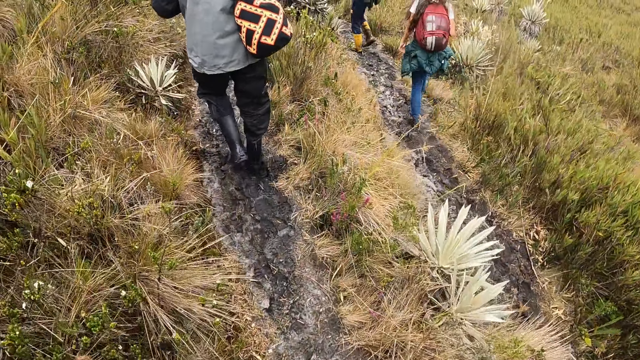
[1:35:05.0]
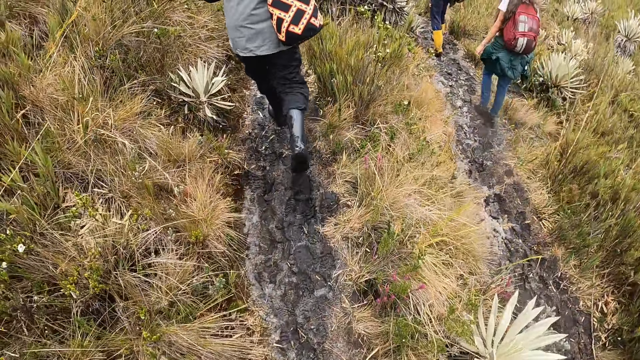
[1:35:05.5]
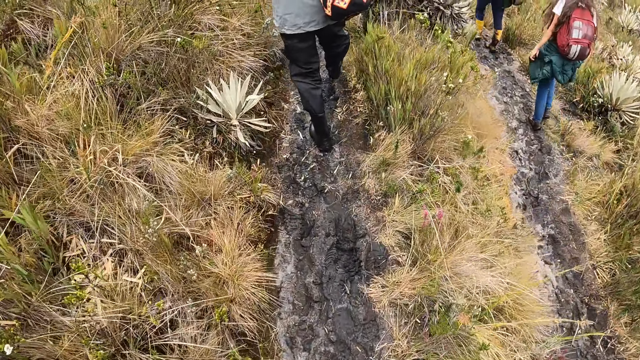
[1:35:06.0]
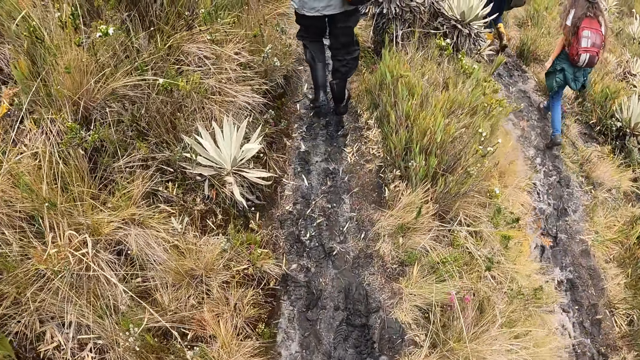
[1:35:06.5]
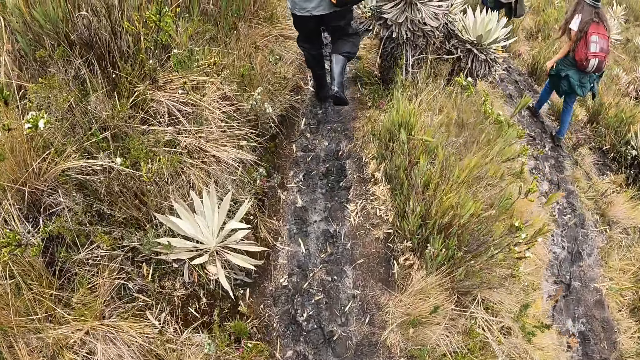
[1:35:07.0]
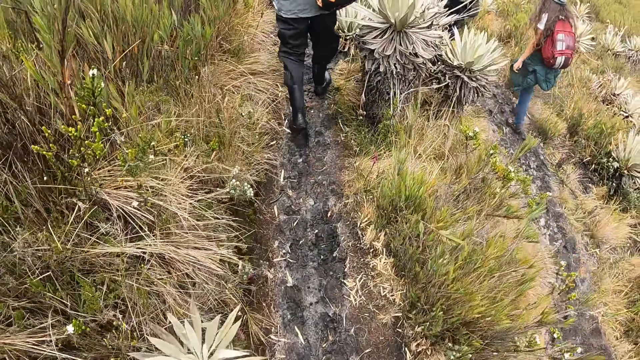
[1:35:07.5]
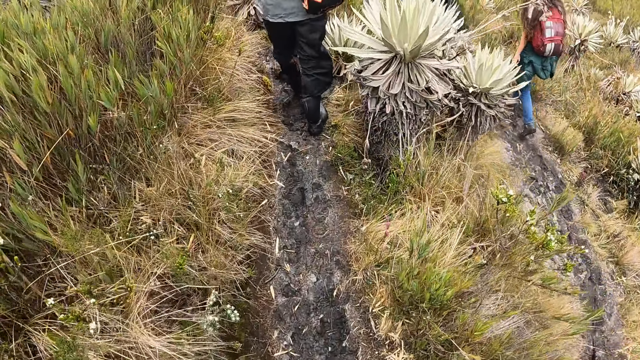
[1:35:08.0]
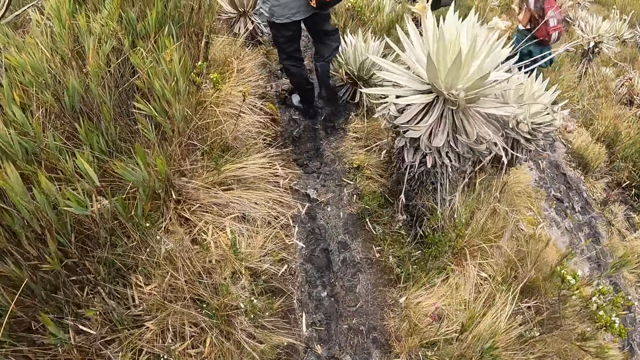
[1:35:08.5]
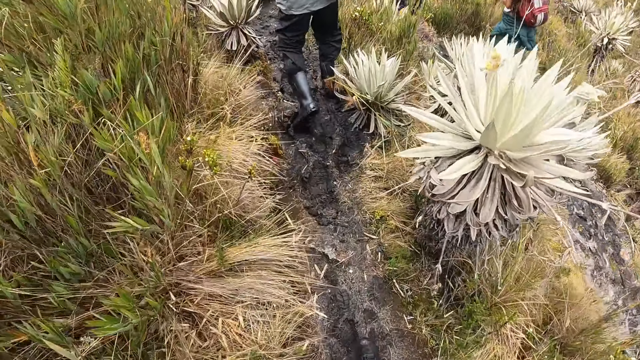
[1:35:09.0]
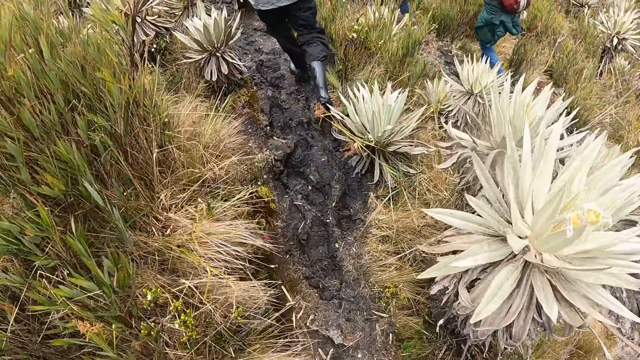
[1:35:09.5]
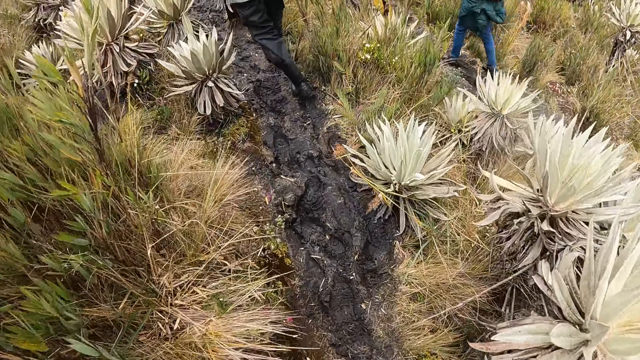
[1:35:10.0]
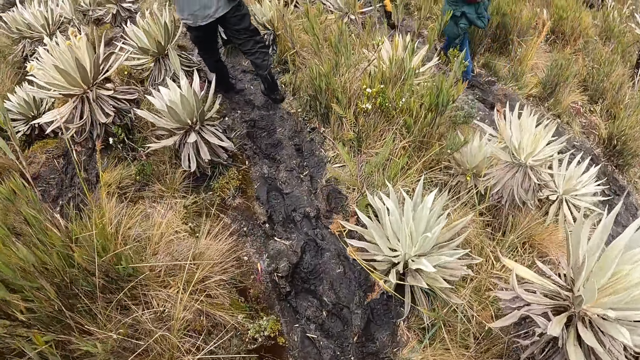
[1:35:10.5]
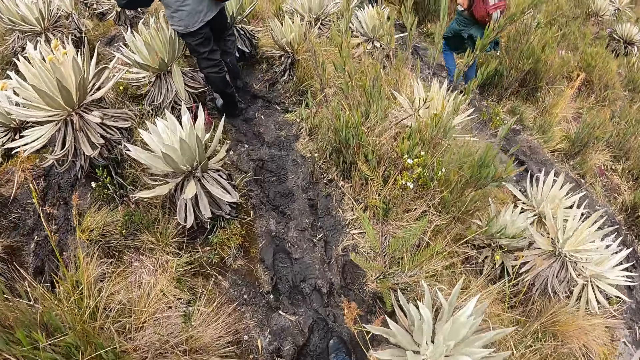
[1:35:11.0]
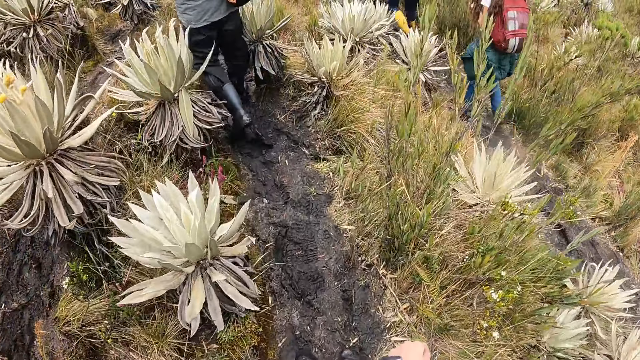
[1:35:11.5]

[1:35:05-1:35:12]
The camera wearer walks in the mud.

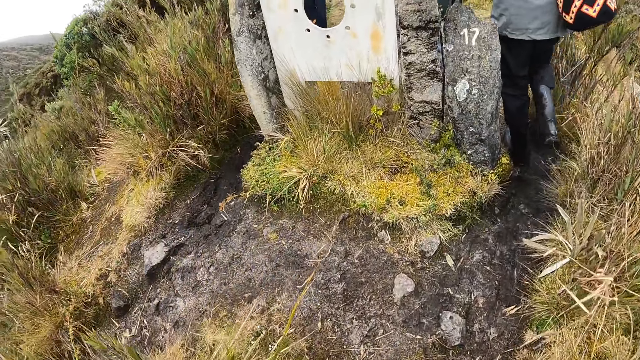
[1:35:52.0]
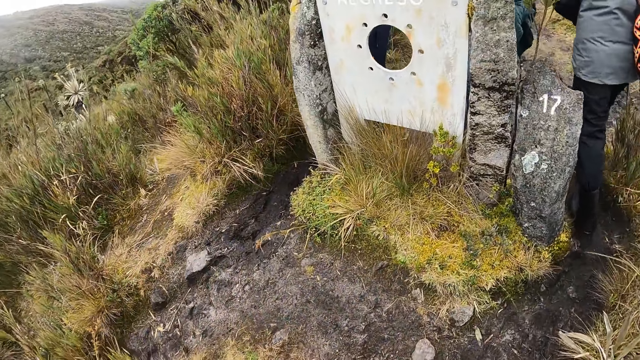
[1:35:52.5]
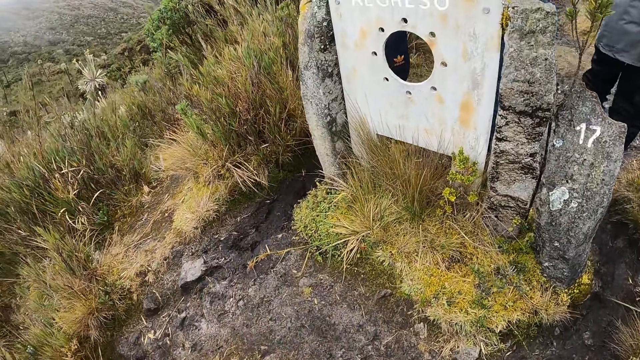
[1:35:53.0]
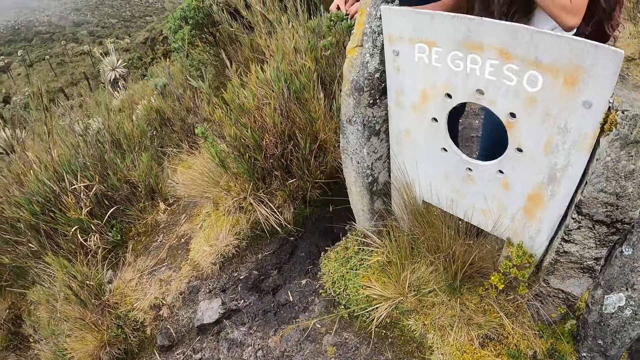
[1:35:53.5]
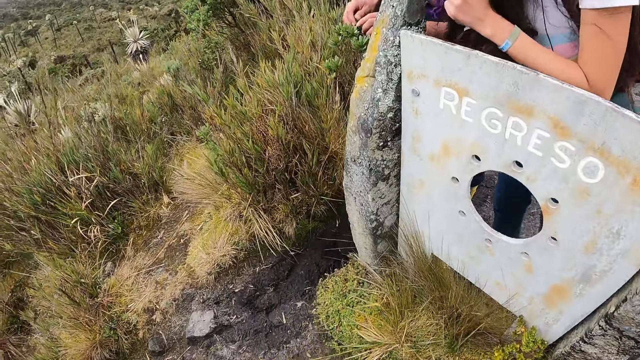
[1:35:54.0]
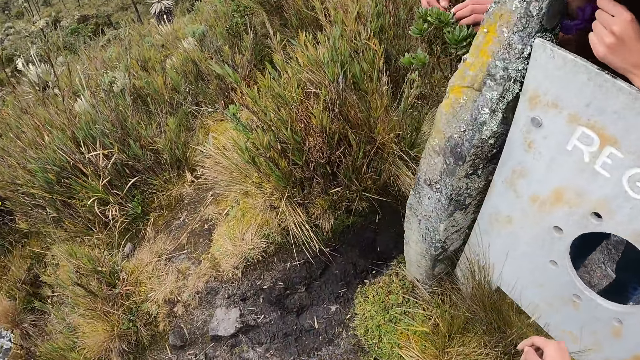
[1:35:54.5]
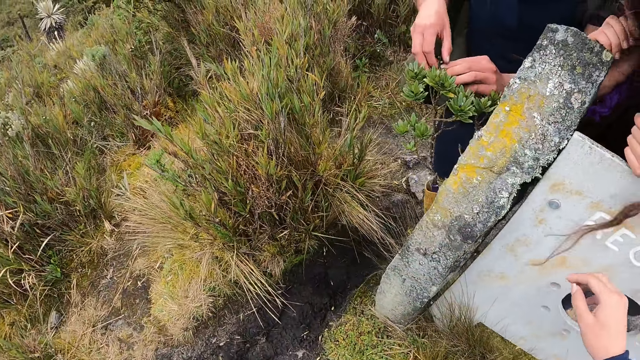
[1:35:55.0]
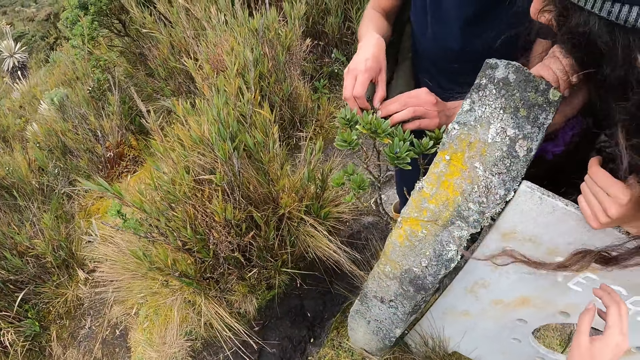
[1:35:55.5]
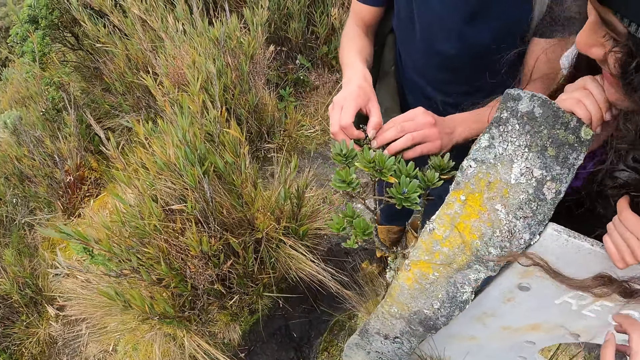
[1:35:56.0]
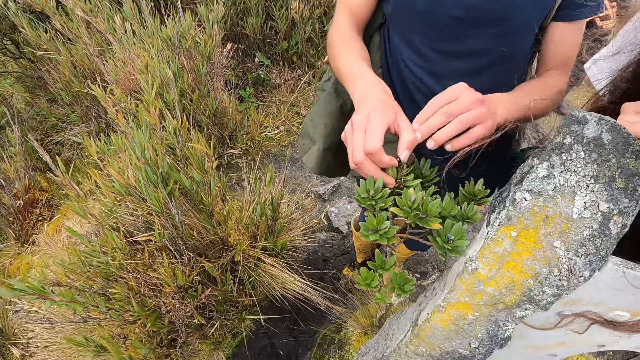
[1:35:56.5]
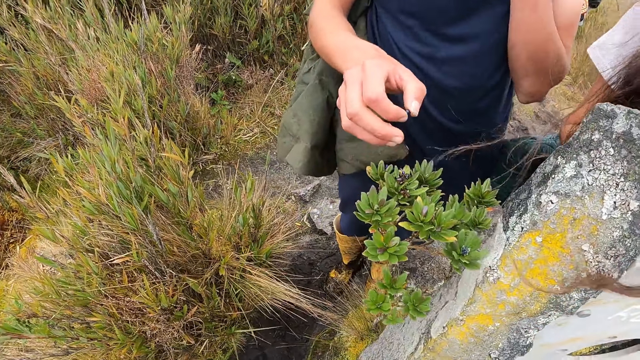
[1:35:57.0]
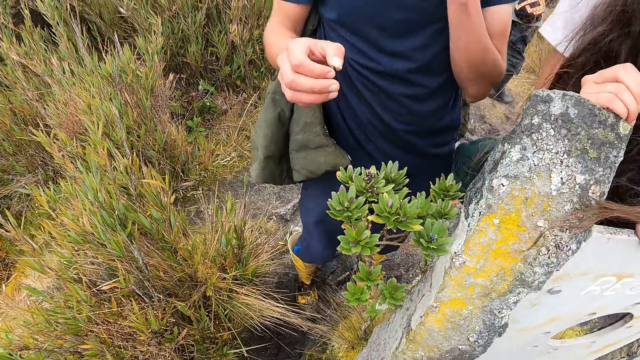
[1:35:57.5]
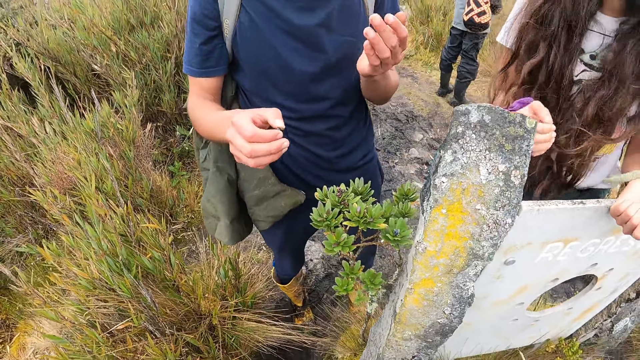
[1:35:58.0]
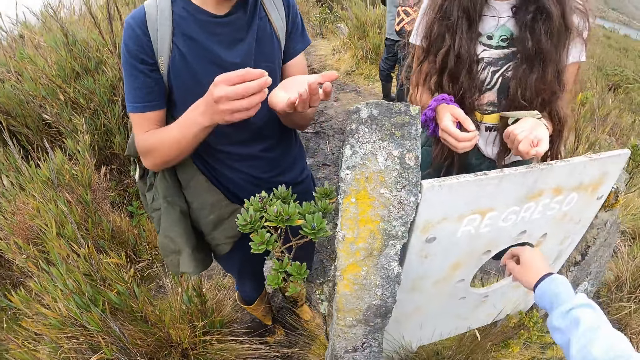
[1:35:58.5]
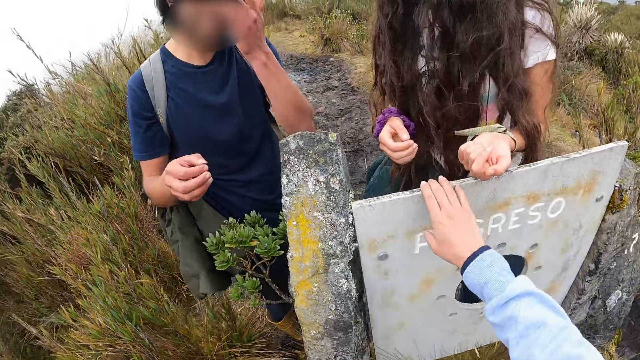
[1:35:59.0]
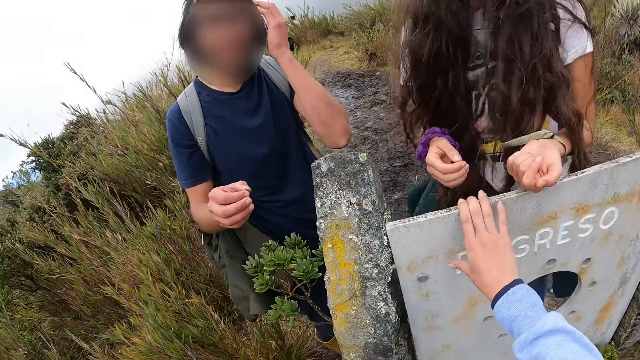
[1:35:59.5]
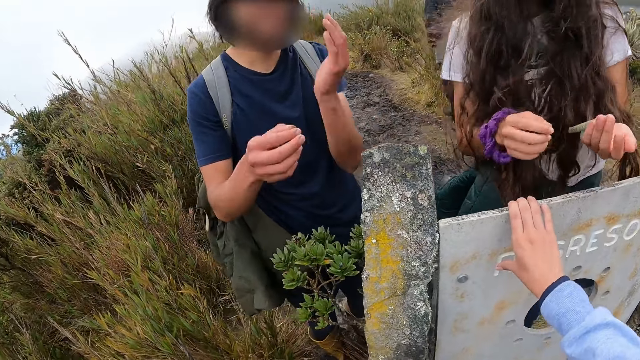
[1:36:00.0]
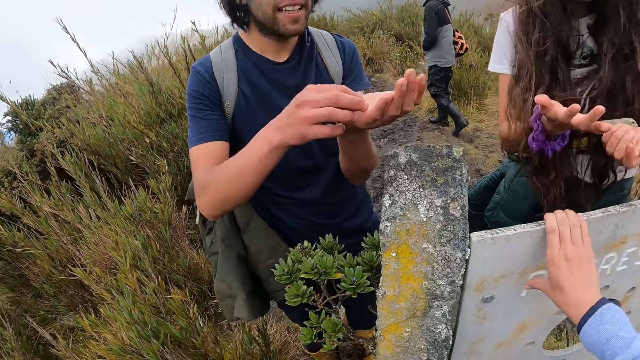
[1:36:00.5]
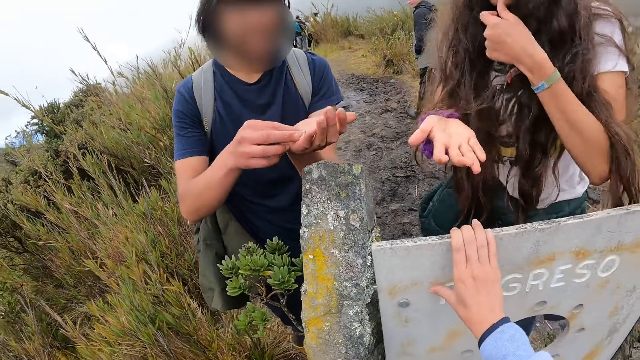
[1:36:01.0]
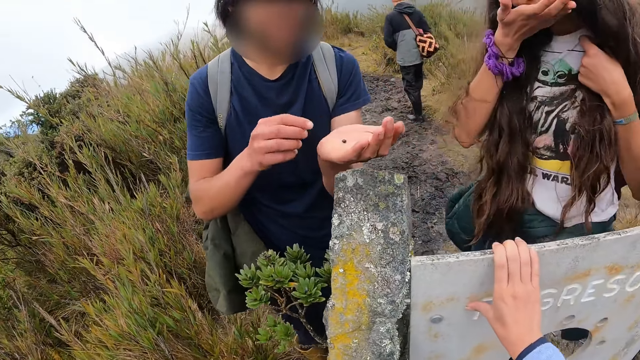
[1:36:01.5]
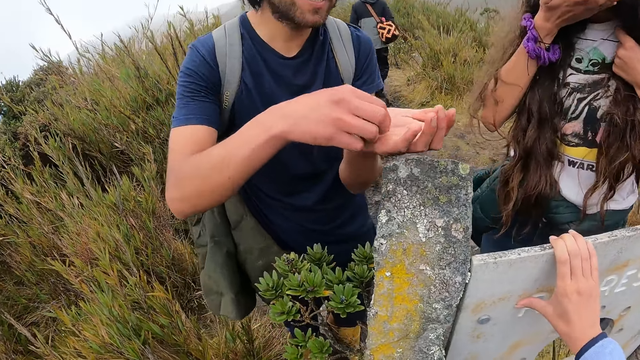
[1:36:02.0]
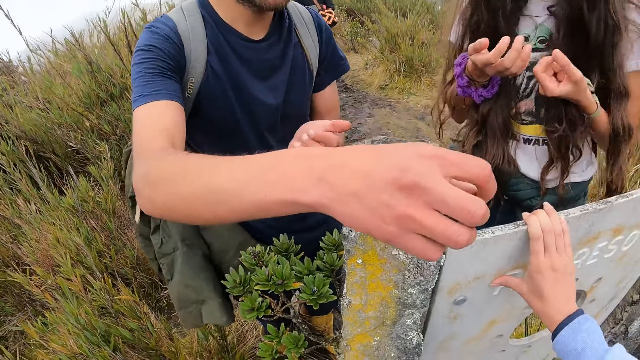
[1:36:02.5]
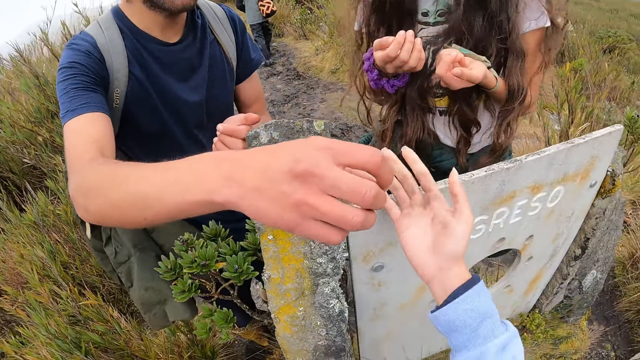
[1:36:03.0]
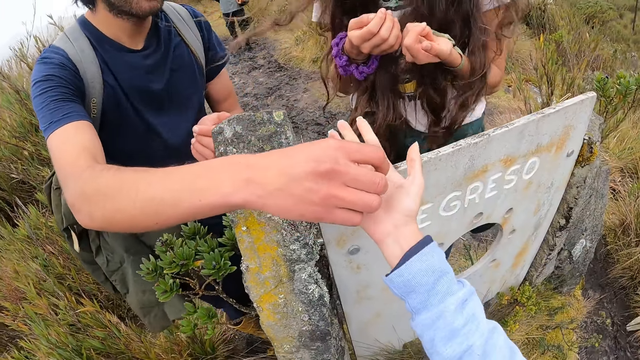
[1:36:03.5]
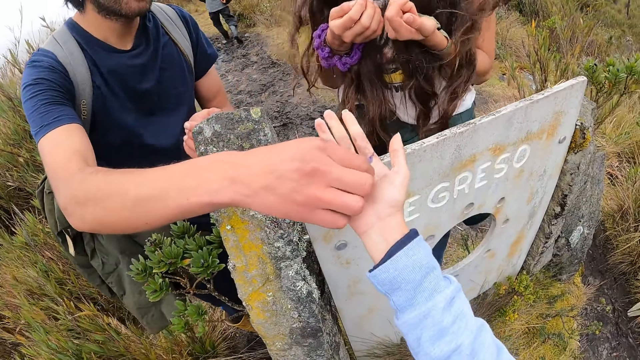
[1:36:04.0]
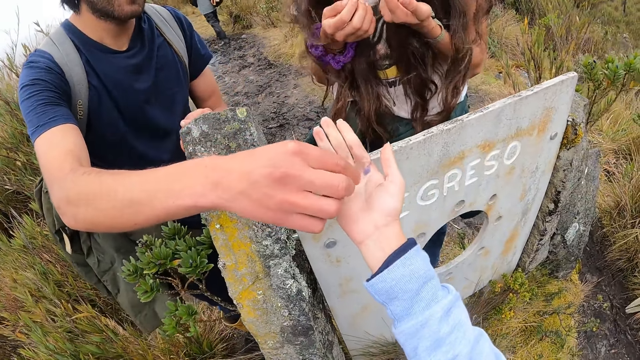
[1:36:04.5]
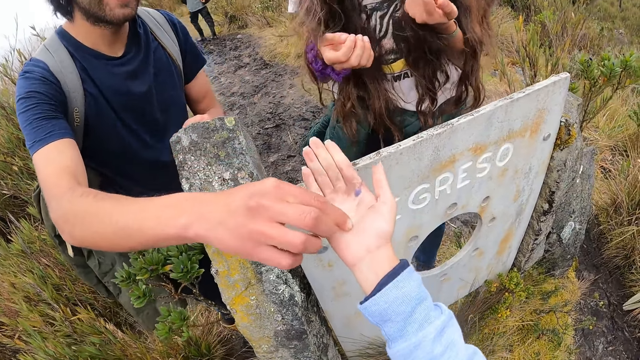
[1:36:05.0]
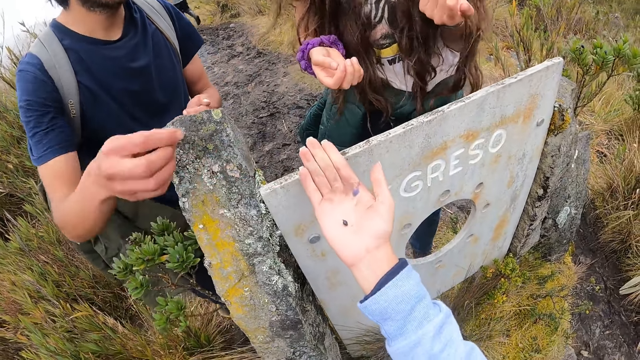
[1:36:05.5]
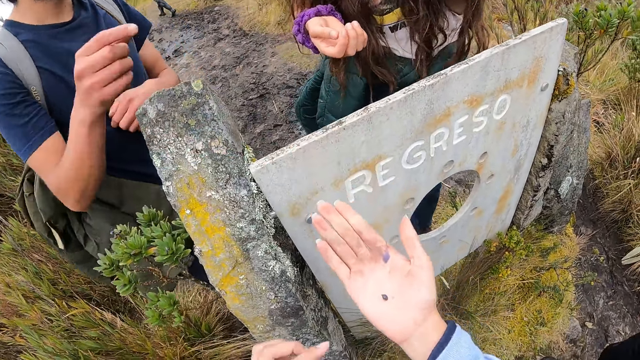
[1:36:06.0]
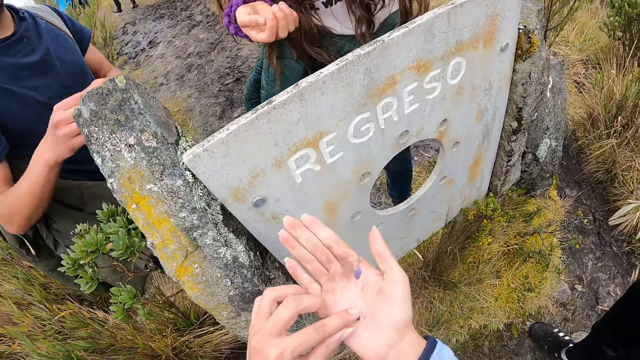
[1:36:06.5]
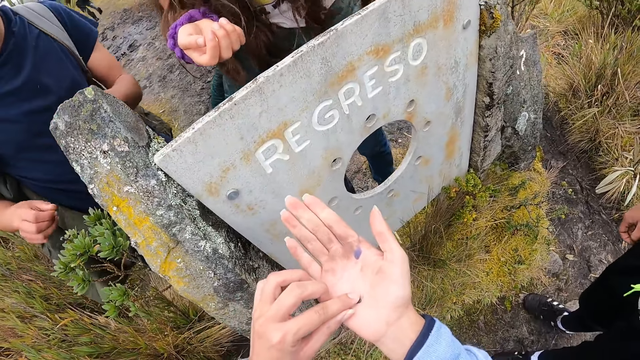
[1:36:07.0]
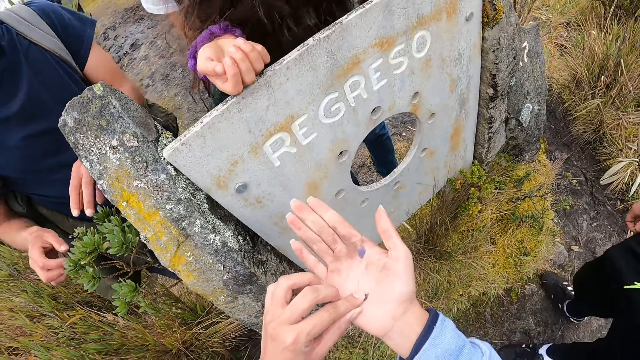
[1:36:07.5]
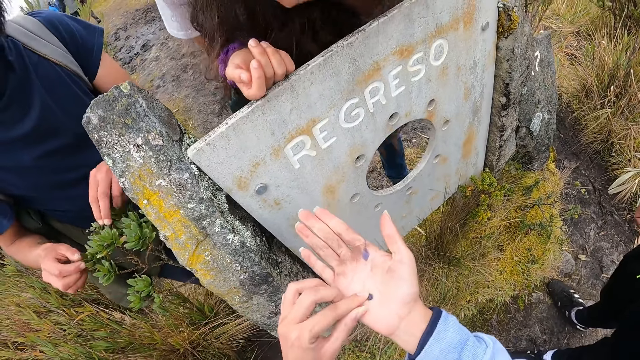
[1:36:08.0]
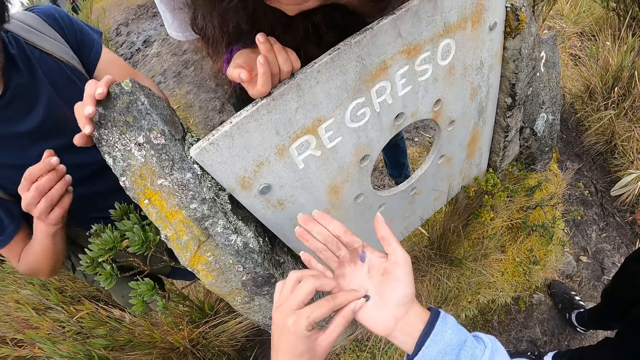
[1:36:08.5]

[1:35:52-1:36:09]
A woman places her left hand on a signboard. A man plucks some purple fruit with his hands. The man puts the fruit in his mouth with his left hand. The camera wearer puts her right hand on the signboard. She interacts with the man and the woman. The man brushes back his hair with his left hand. The camera wearer leans on the structure. The man puts a purple fruit in his left hand with his right hand. The woman pulls back her hair with her left hand. The woman puts the fruit in her mouth with her right hand. The man picks the fruit from his left hand with his right hand. The camera wearer takes the fruit from the man with her right hand. She crushes the fruit in her right hand with her left hand.
